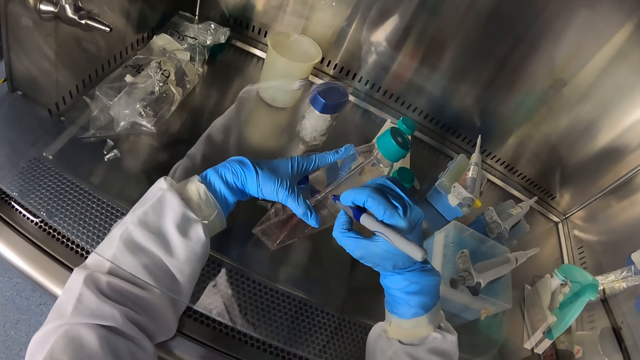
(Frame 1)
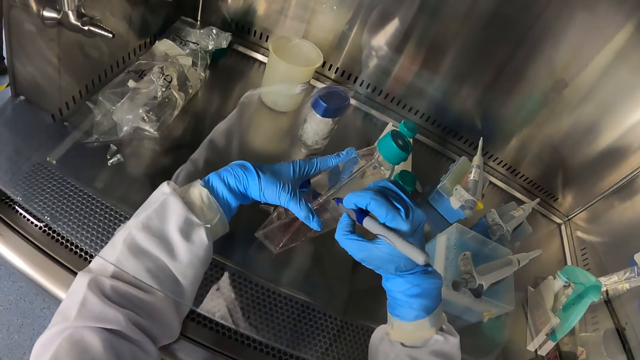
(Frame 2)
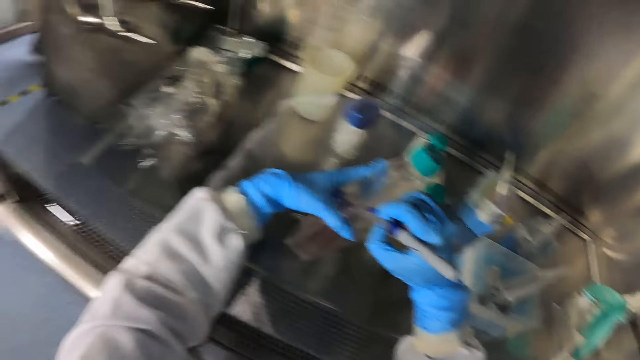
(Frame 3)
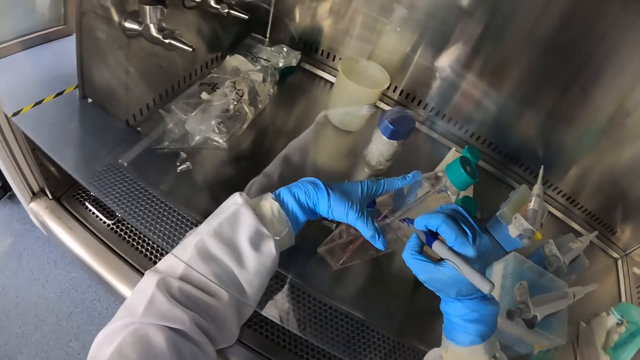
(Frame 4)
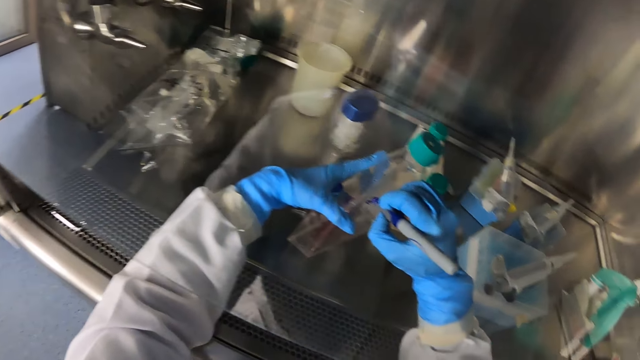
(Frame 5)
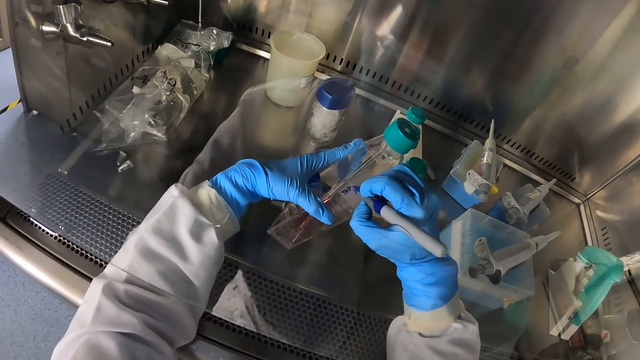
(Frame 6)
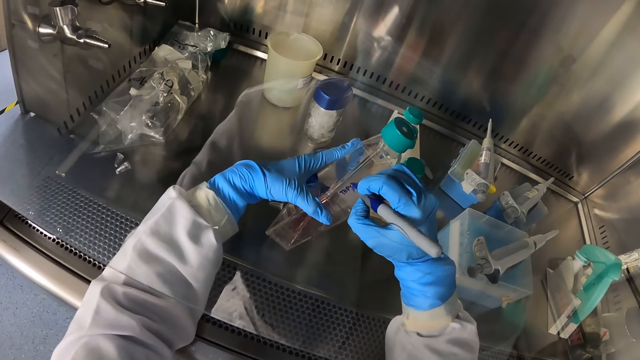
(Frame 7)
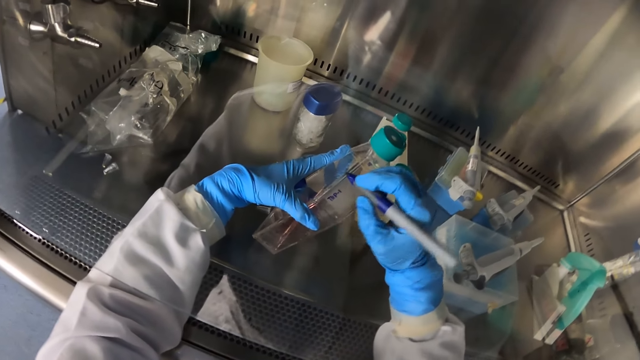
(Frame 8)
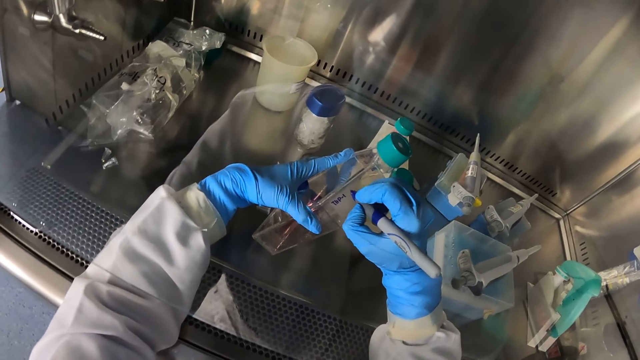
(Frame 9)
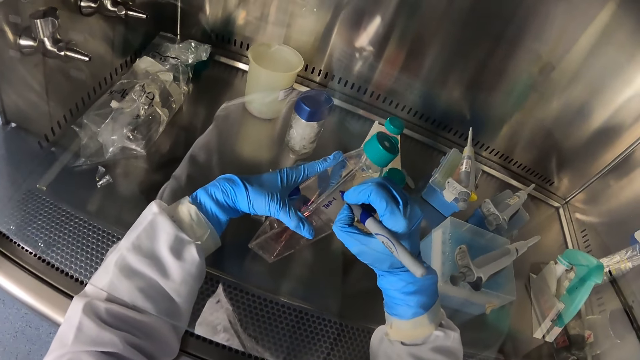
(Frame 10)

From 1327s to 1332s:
The camera wearer writes on the glass jar with the pen in his right hand in the lamina air flow chamber.

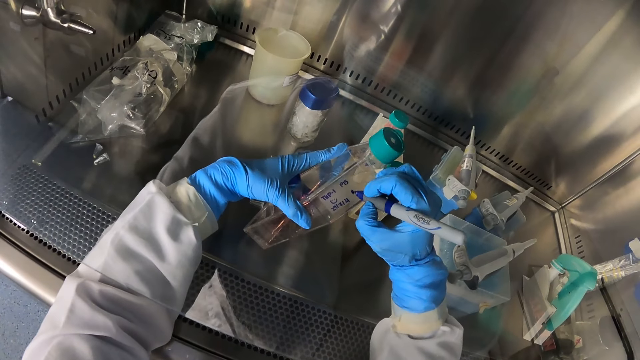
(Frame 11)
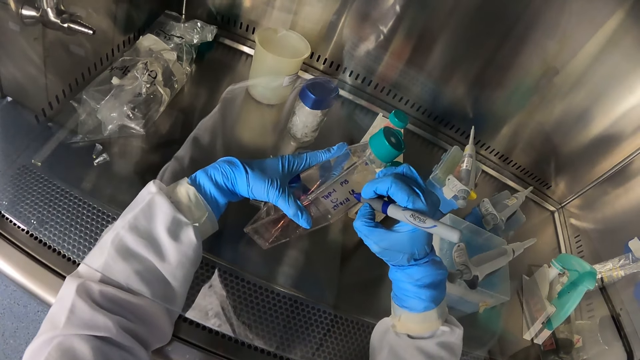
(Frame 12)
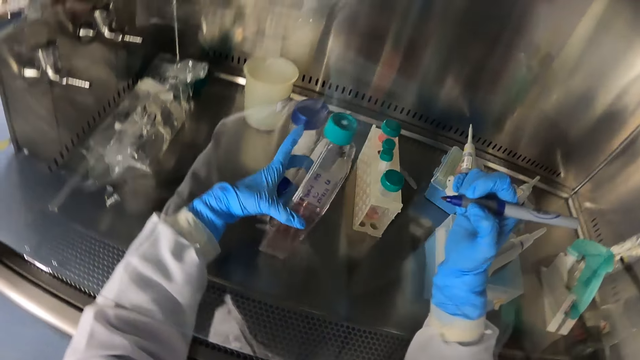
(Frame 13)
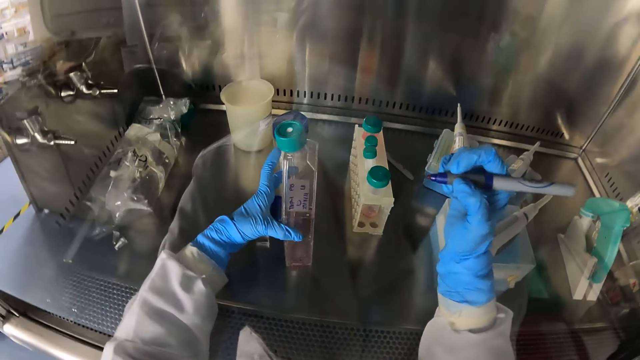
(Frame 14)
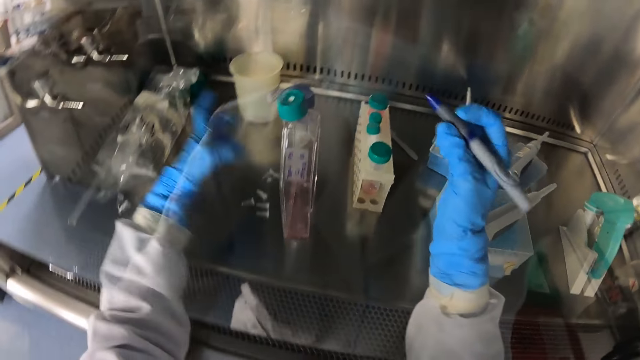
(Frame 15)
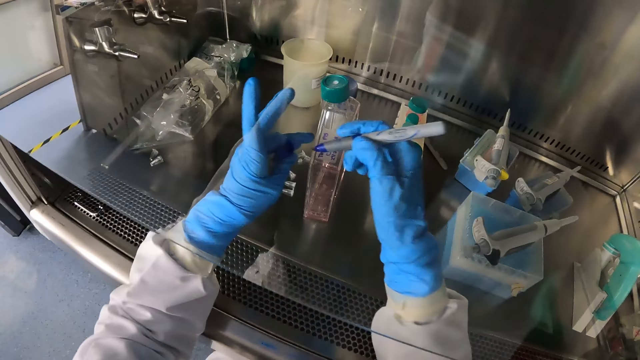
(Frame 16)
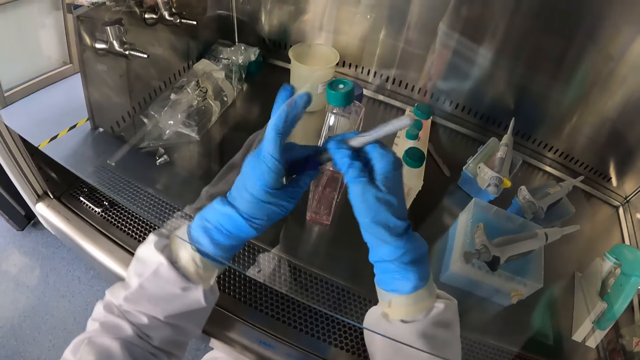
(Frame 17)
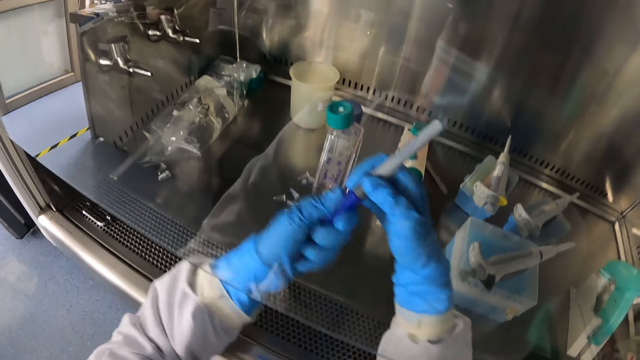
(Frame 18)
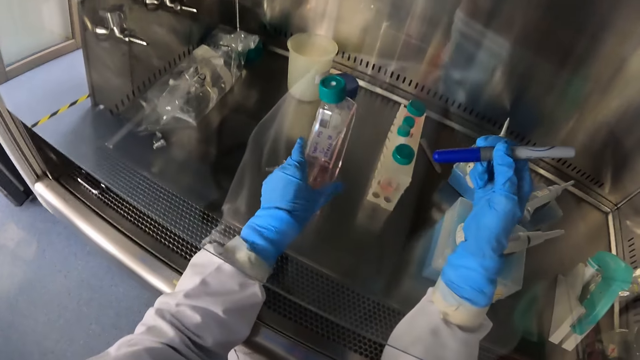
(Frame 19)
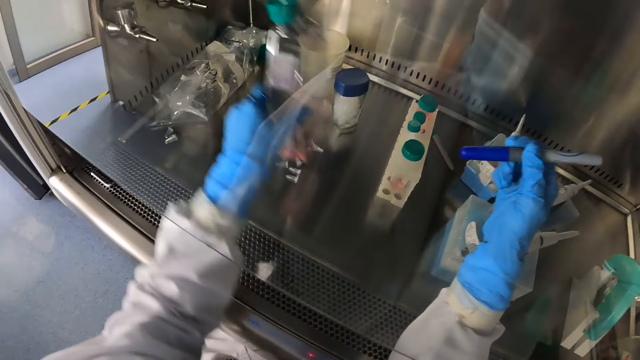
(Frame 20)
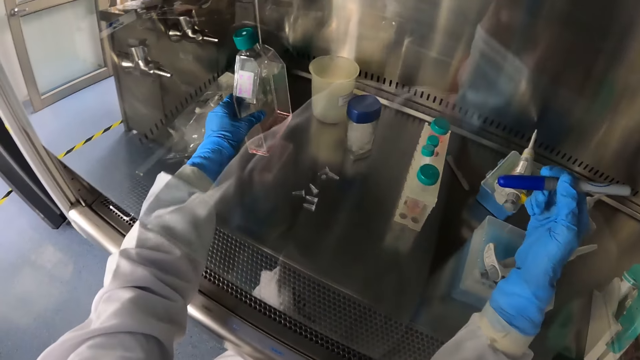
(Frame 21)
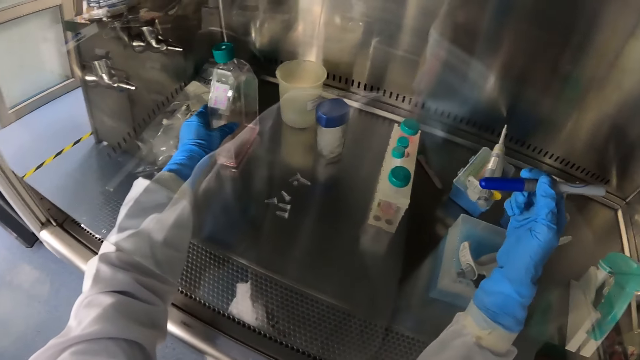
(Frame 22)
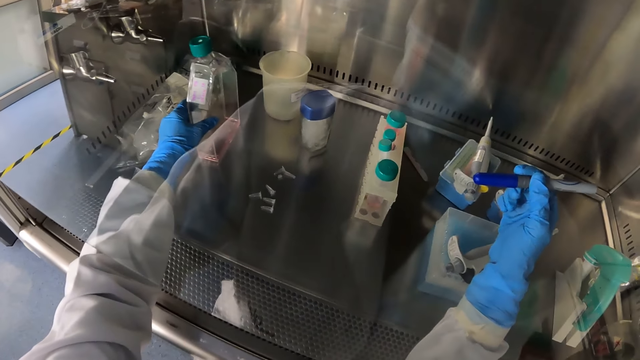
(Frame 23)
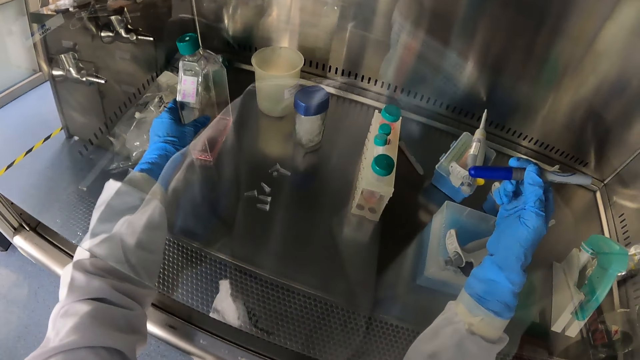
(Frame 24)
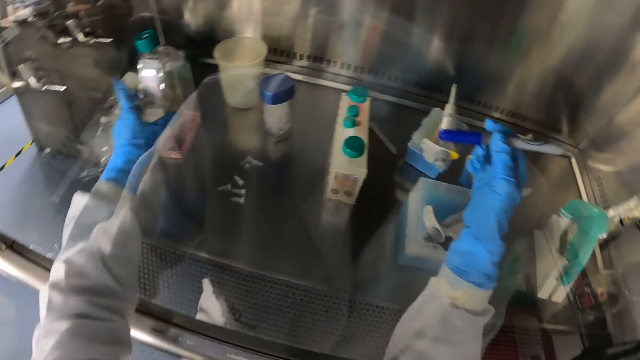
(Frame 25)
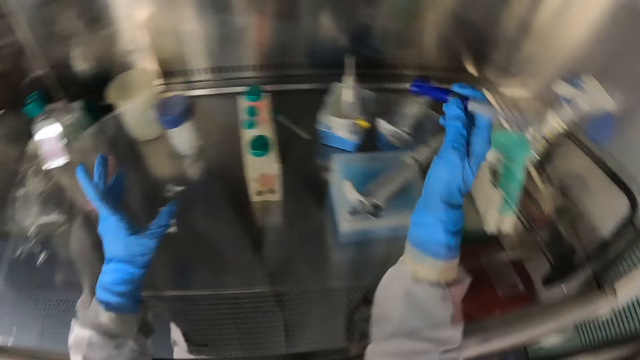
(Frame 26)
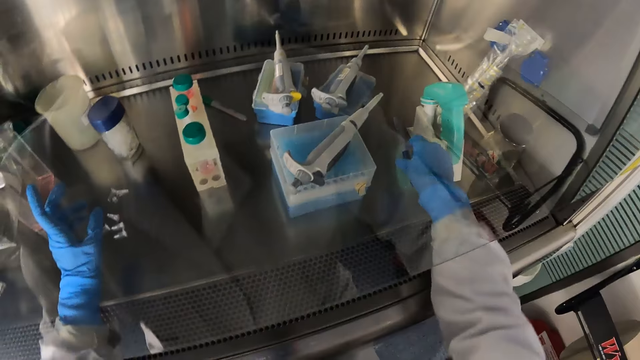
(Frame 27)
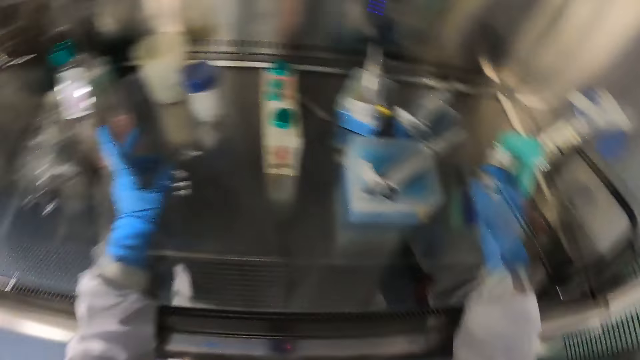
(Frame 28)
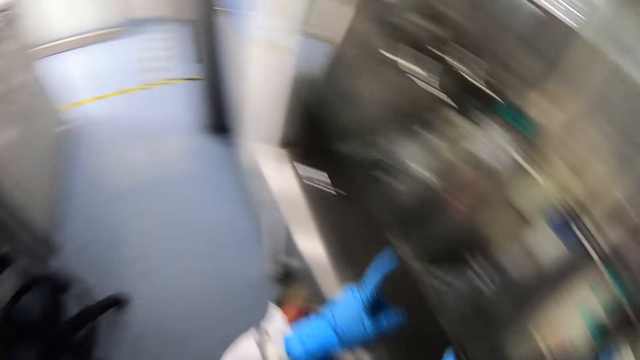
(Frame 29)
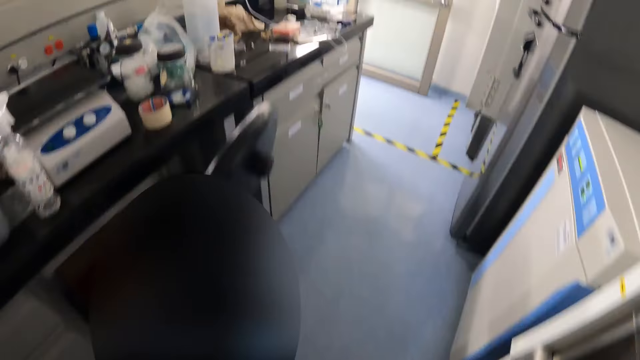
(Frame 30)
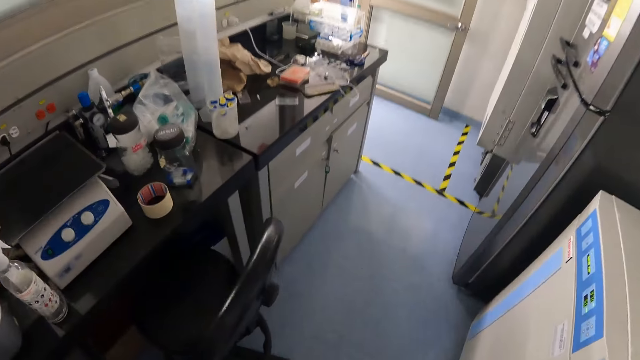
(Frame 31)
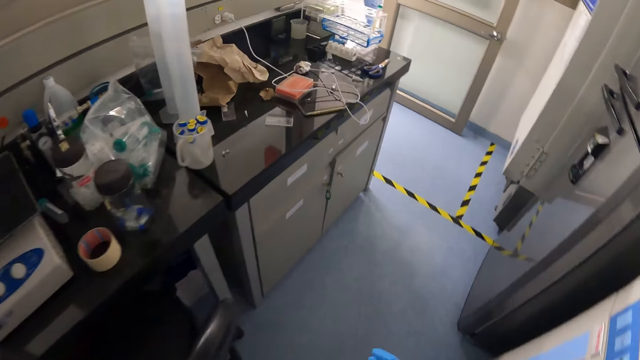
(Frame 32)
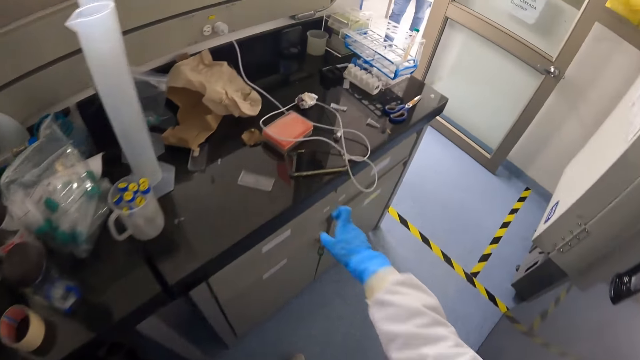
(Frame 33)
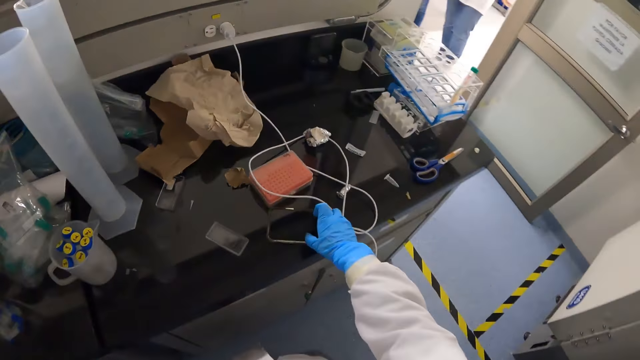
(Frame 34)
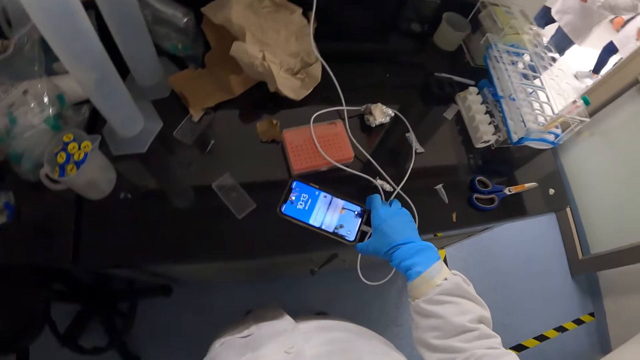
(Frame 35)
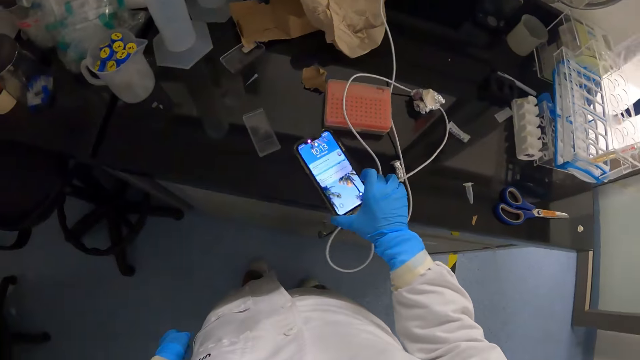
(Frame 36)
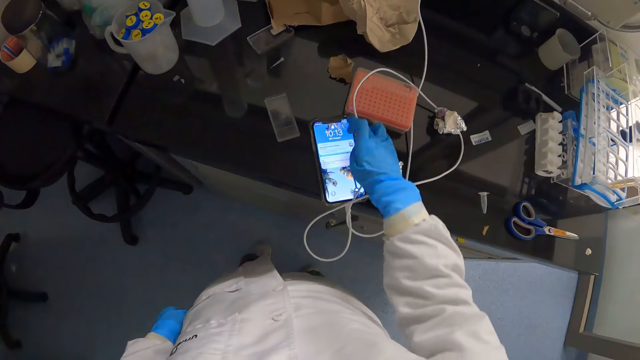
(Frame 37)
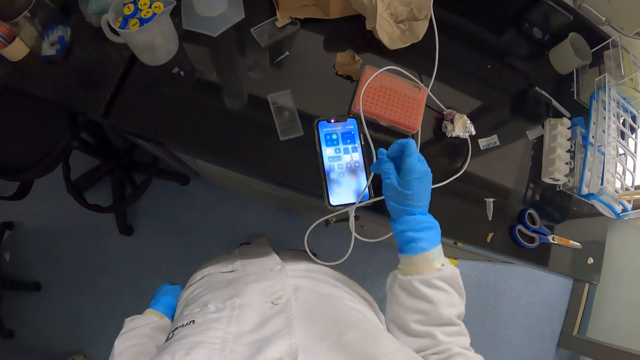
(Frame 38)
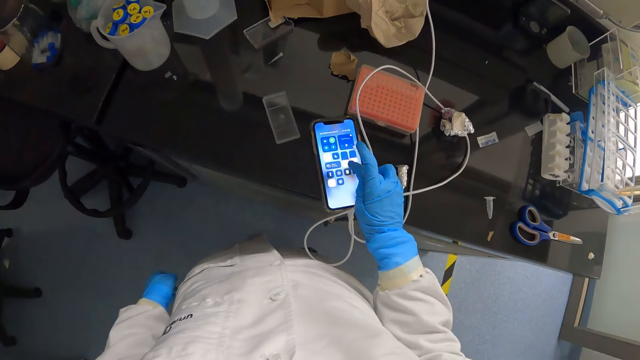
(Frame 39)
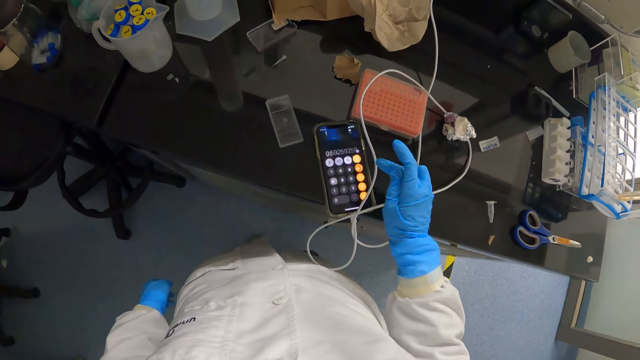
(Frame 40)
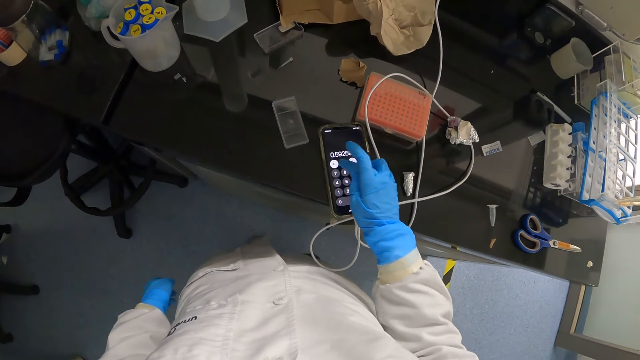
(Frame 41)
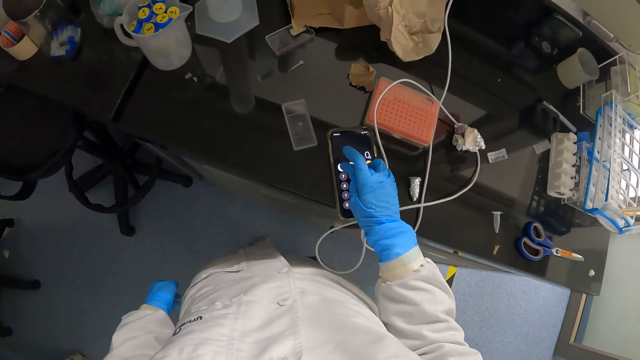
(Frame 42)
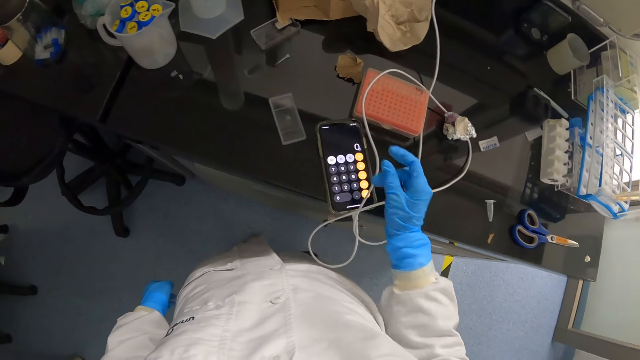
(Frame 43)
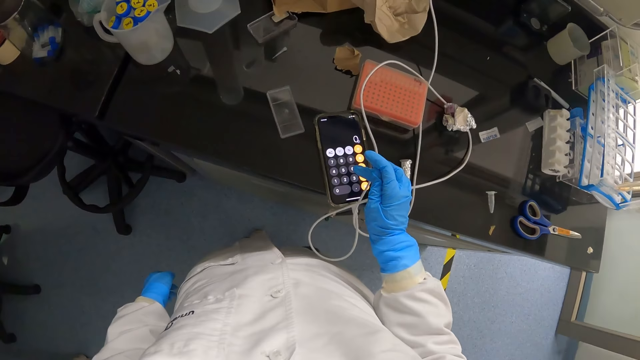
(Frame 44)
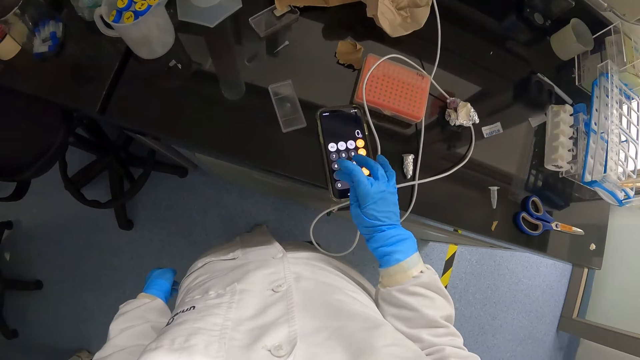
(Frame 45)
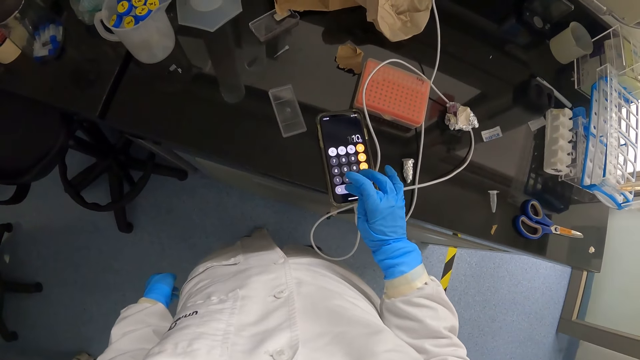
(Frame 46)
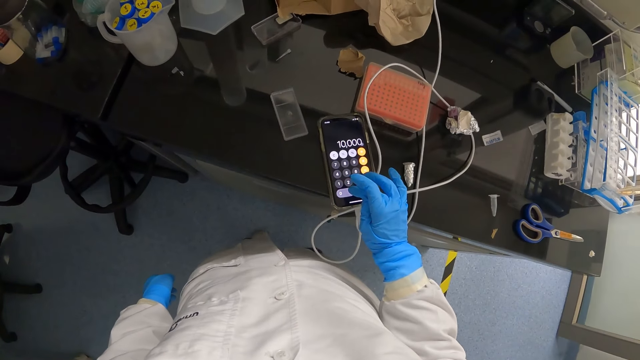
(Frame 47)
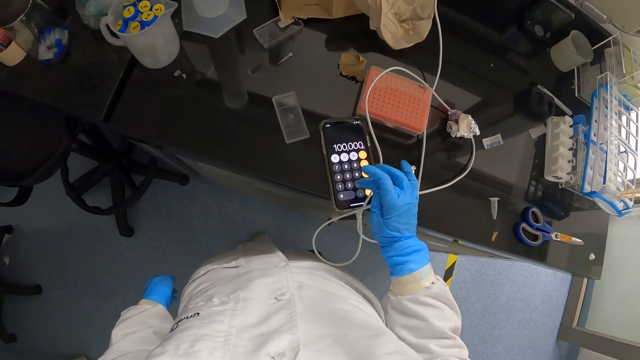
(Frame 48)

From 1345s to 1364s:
The camera wearer puts the bottle or glass jar down. He closes the marker pen with the lid in his left hand. He closes the bottle. He moves the glass jar in the lamina air flow chamber with his left hand. He picks up the bottle. He puts the bottle down. He drops the marker pen in his right hand in the lamina air flow chamber. He places the bottle down. He operates a mobile phone on the slab with his right hand. He clicks the phone.
